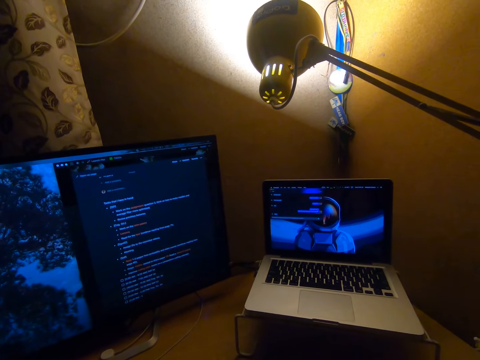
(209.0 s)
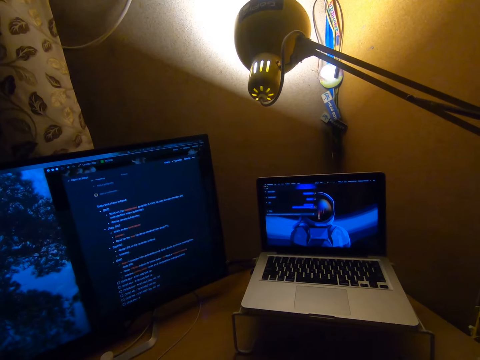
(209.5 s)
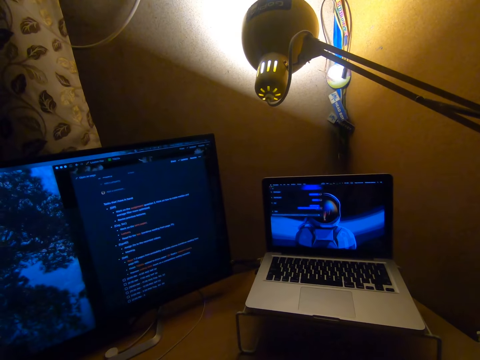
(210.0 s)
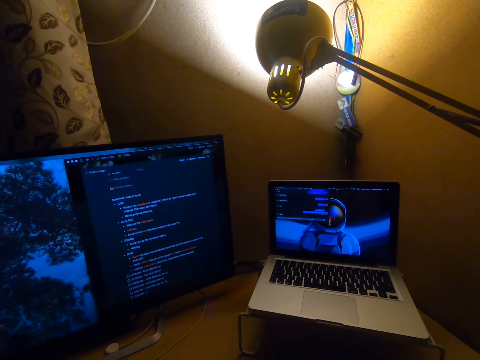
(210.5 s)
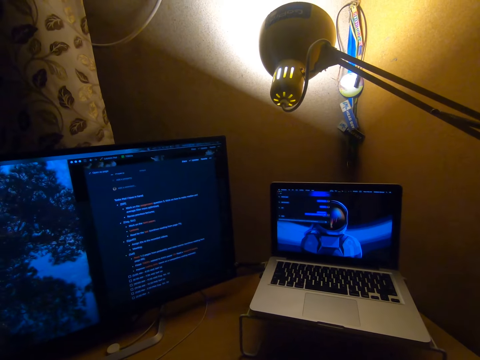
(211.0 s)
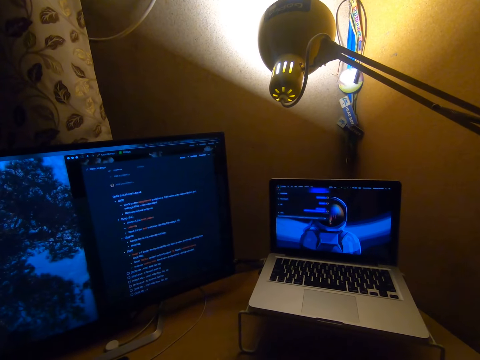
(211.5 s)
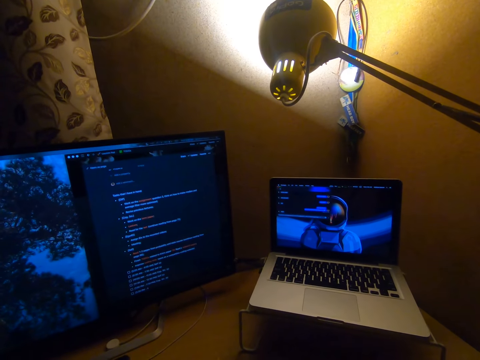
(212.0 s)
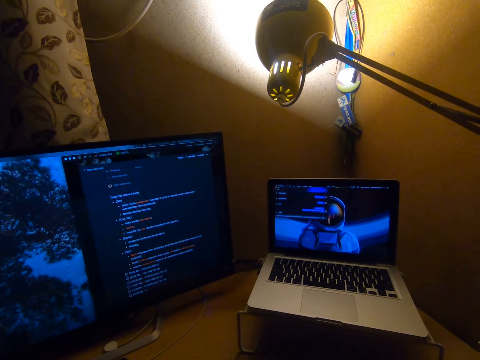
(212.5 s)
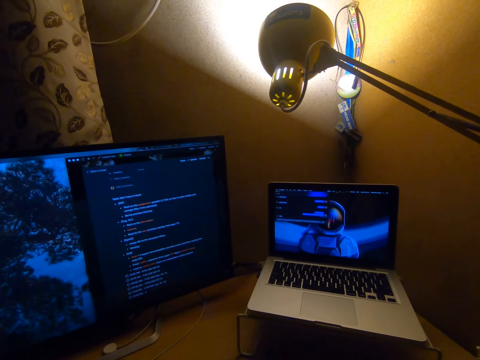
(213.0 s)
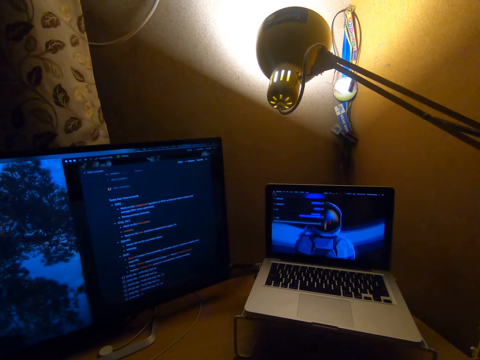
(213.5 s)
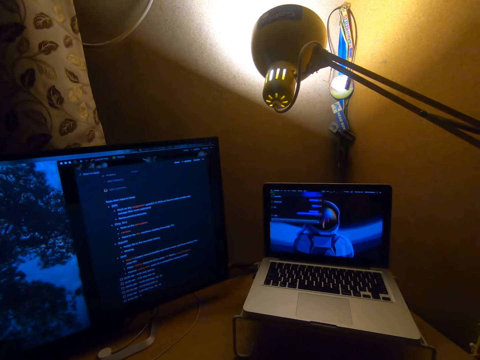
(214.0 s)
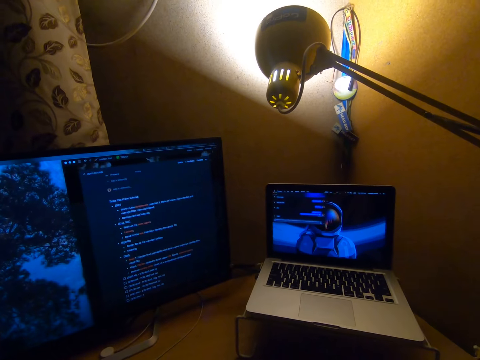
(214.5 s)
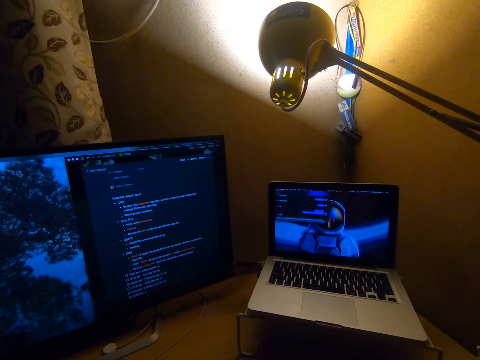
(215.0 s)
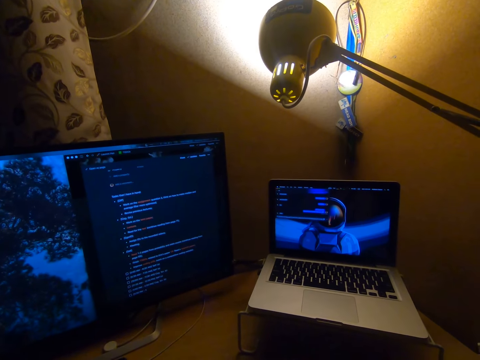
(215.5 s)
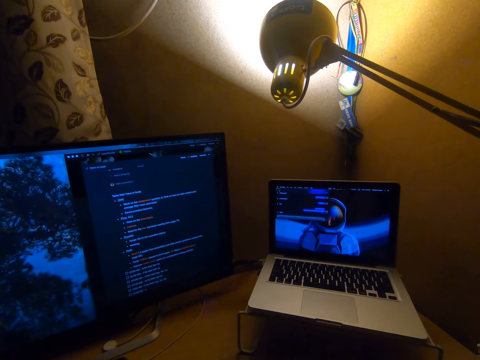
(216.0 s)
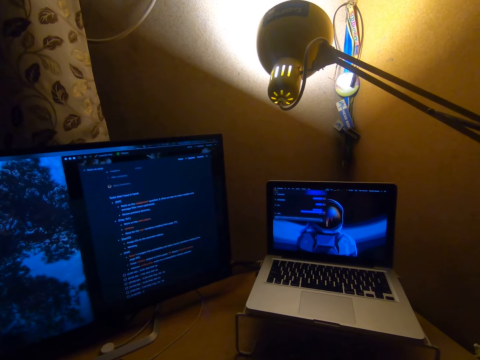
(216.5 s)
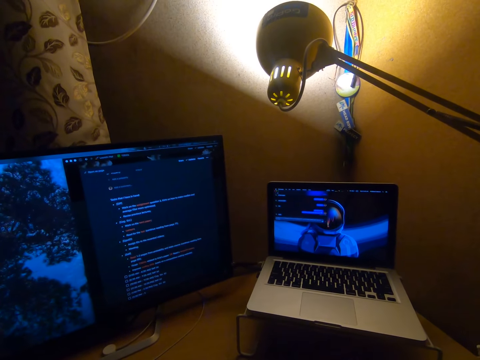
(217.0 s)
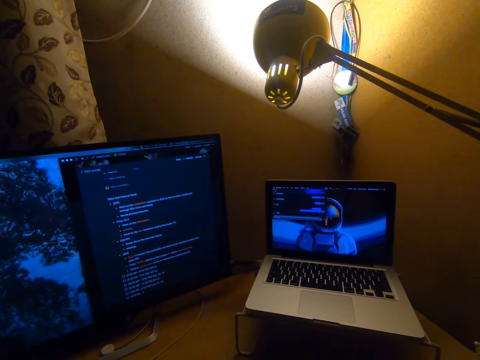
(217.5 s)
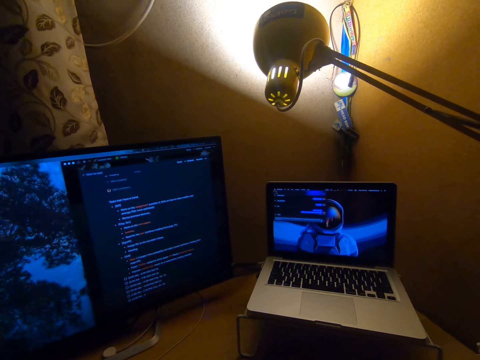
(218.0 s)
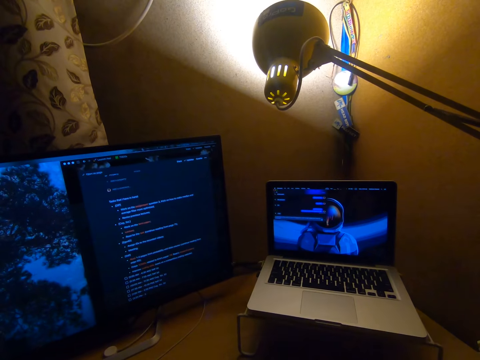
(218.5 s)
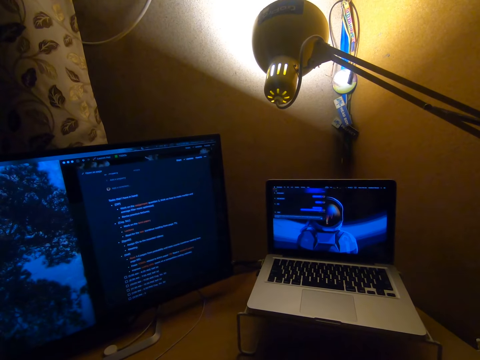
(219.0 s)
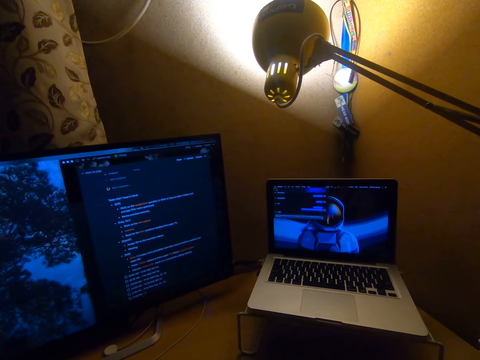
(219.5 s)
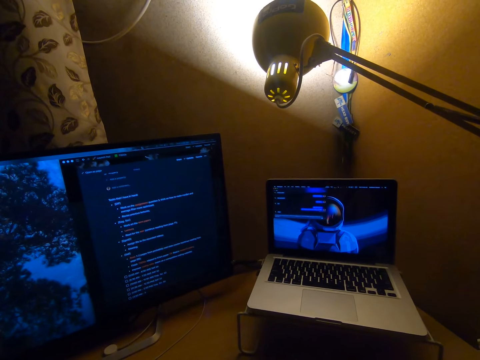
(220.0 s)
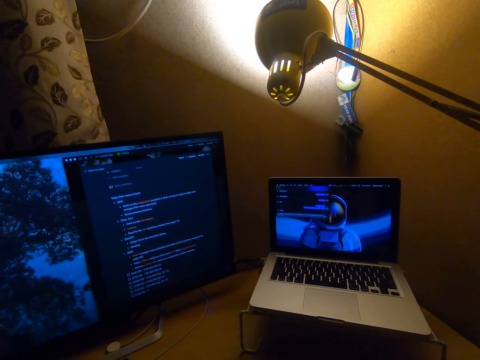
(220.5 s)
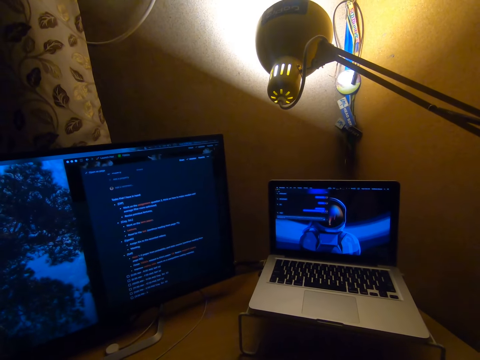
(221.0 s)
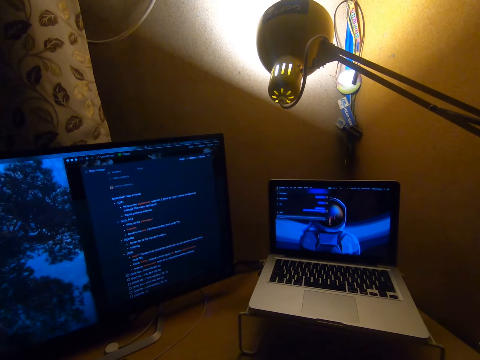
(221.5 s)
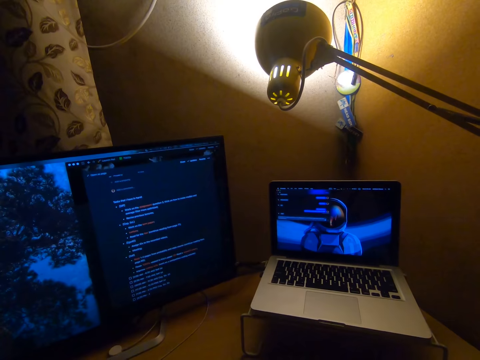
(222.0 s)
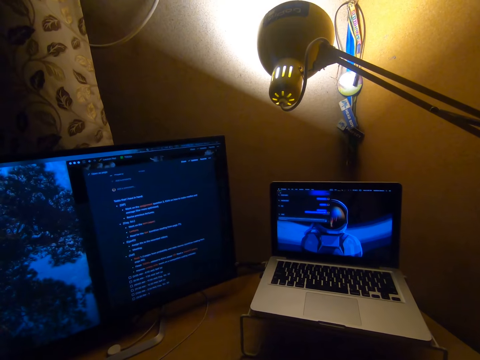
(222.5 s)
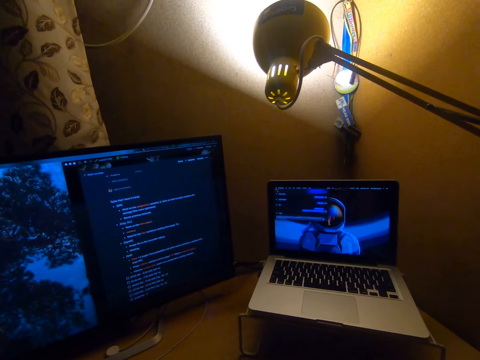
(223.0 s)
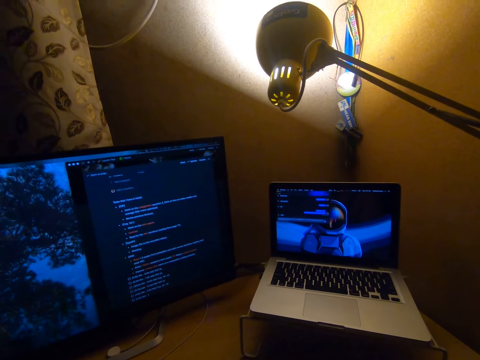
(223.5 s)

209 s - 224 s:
The camera wearer moves his head. He types a sentence.

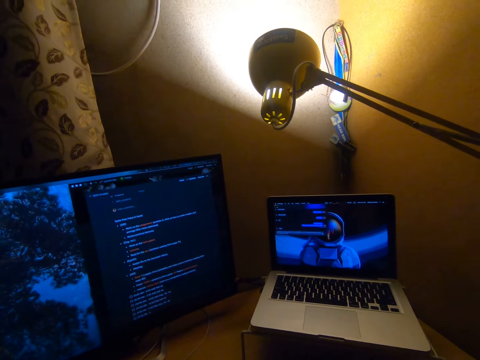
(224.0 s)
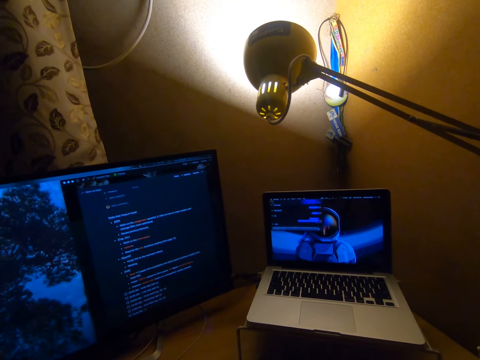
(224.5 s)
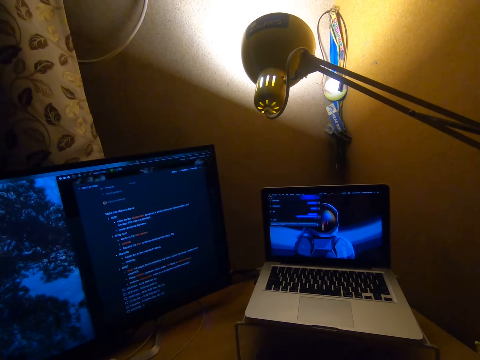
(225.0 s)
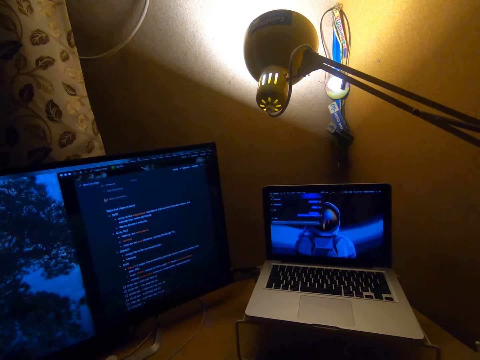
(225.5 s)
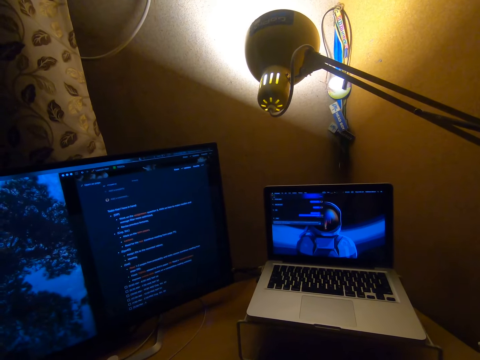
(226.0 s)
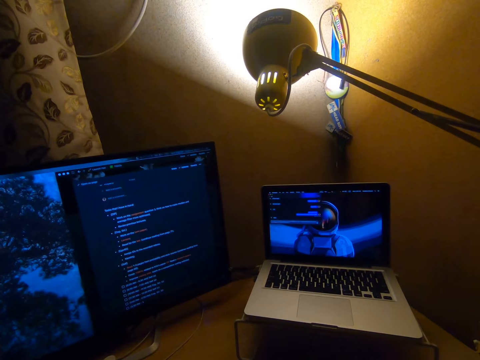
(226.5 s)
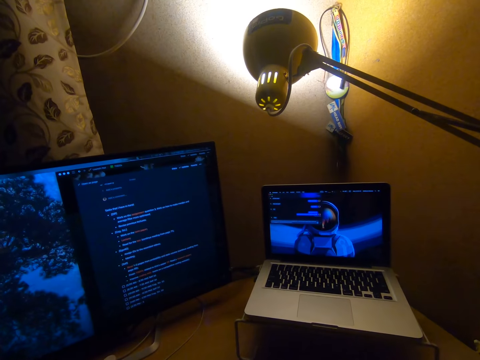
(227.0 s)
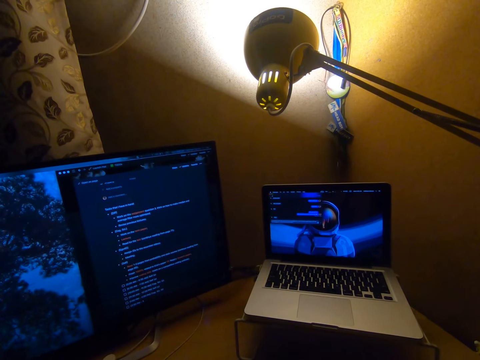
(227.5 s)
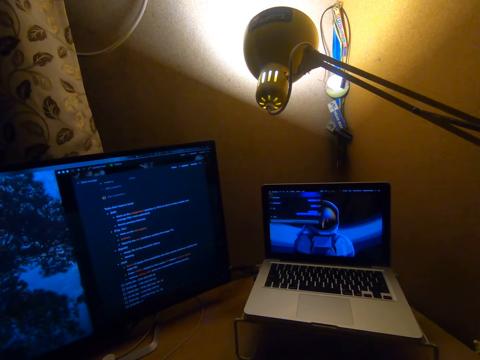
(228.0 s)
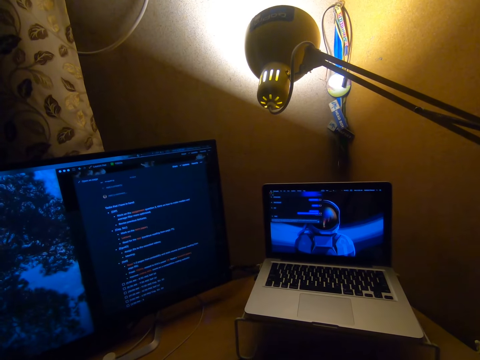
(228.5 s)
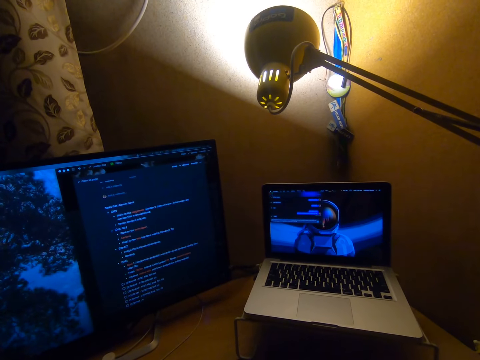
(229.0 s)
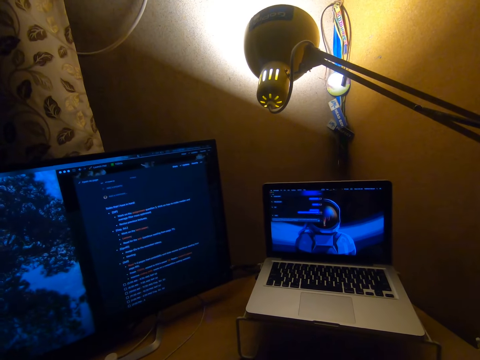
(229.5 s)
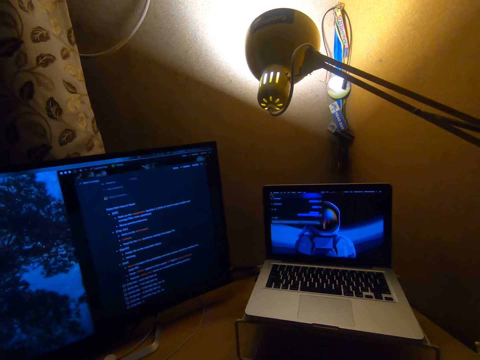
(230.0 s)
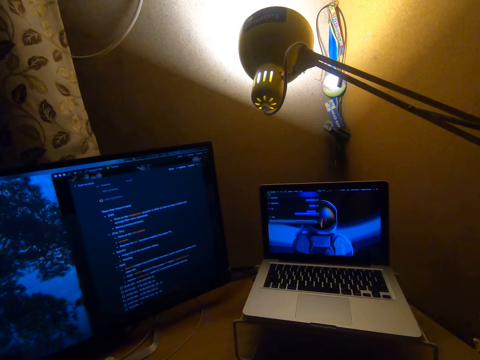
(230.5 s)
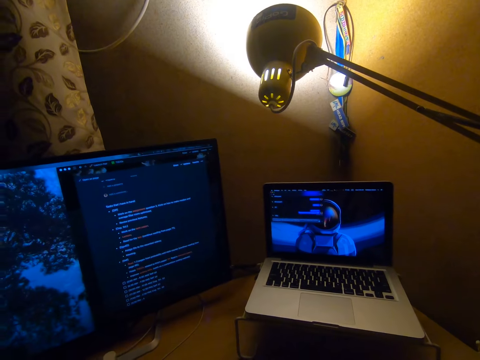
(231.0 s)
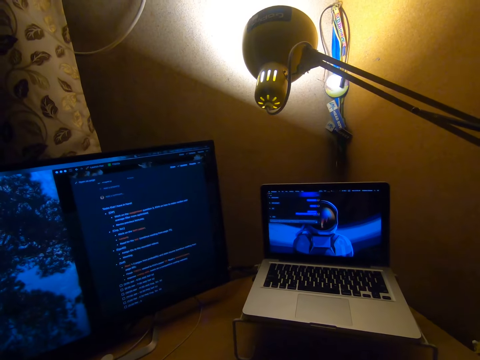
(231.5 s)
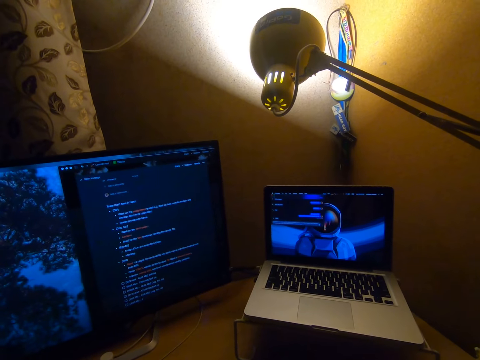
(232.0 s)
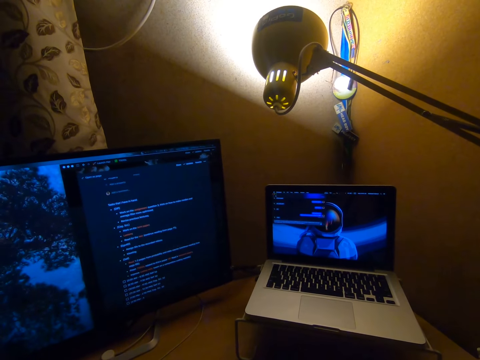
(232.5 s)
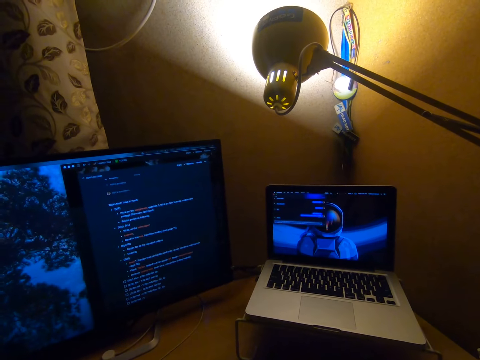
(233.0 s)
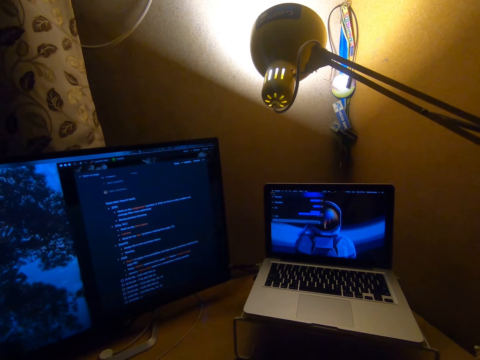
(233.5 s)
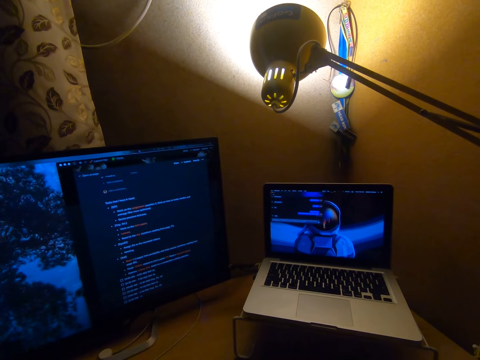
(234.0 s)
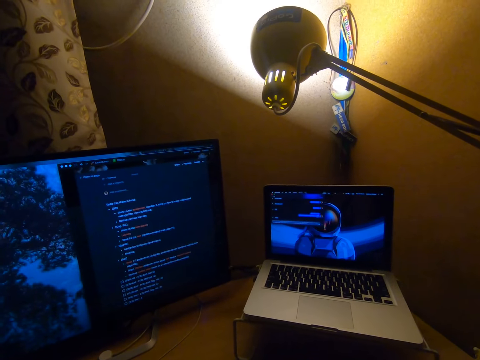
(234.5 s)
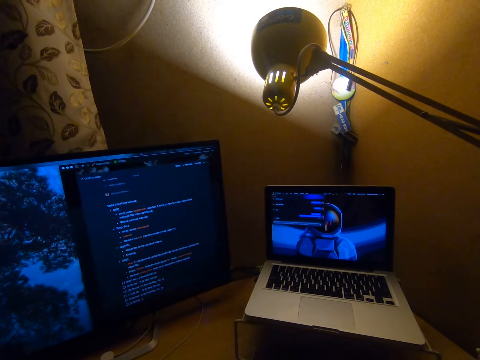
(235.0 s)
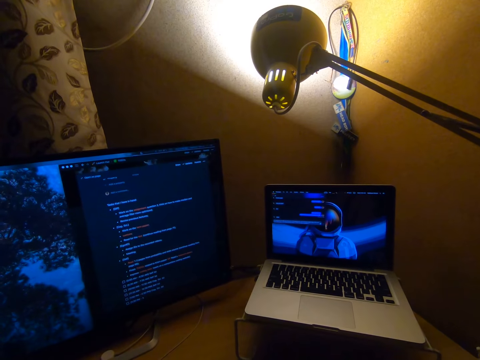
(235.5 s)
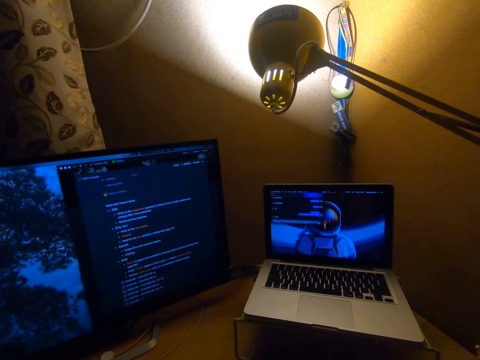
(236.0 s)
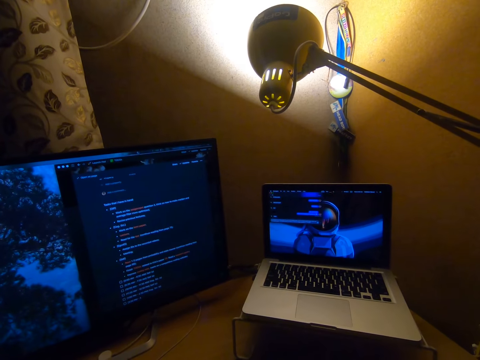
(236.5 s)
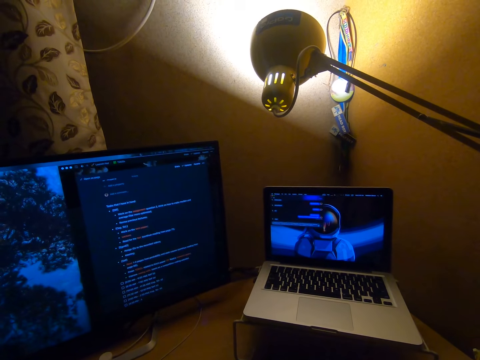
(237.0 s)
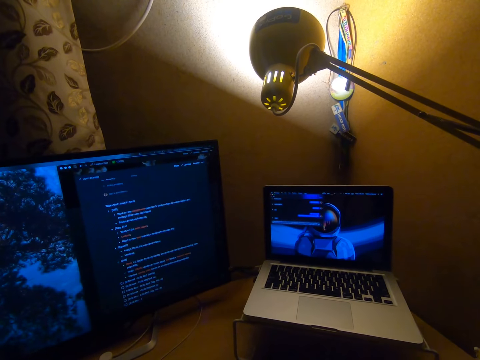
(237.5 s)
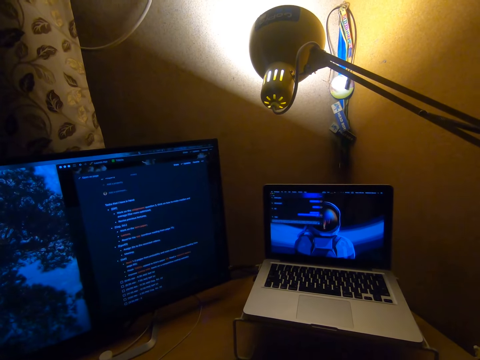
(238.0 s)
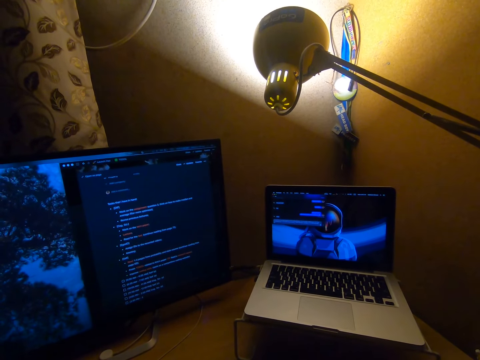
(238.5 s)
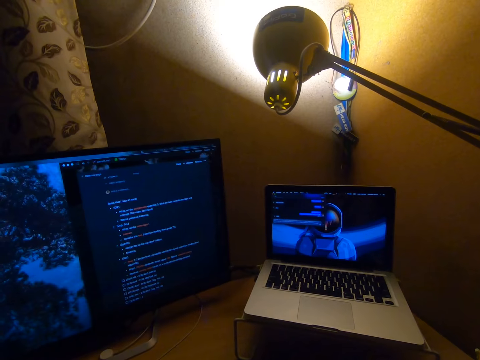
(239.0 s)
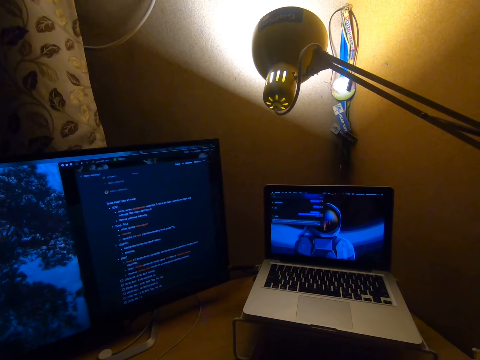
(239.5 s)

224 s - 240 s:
The camera wearer moves his head. He displays something at his computer screen.
